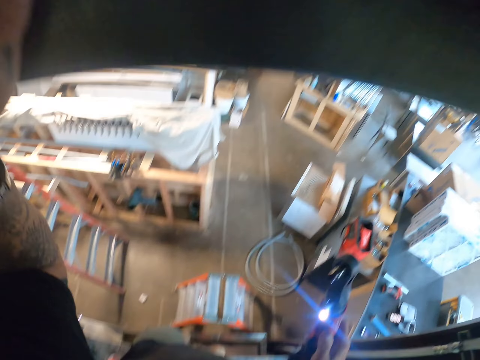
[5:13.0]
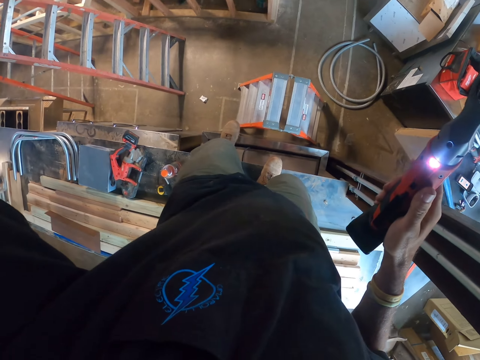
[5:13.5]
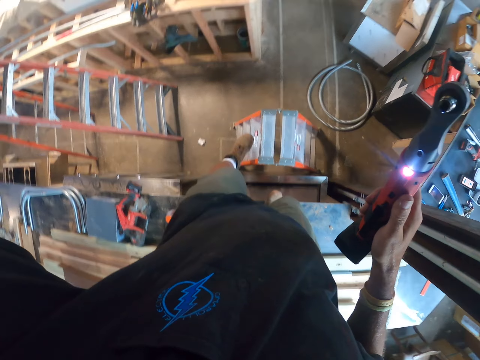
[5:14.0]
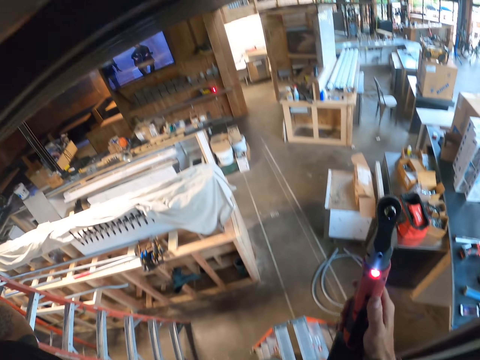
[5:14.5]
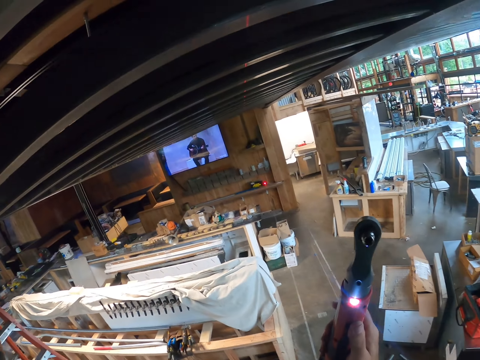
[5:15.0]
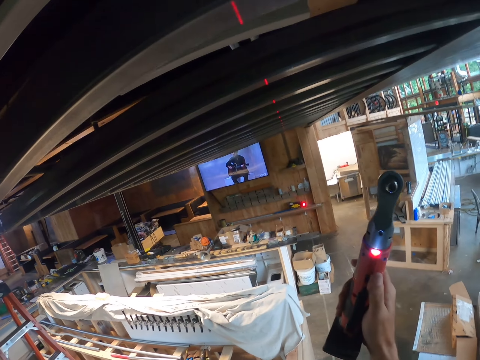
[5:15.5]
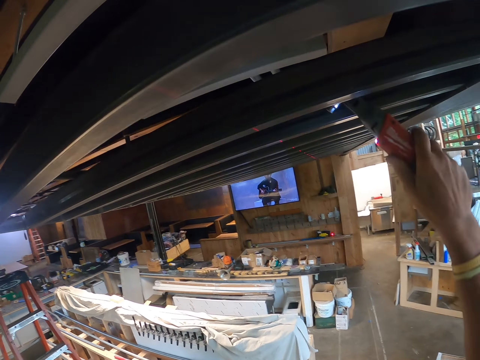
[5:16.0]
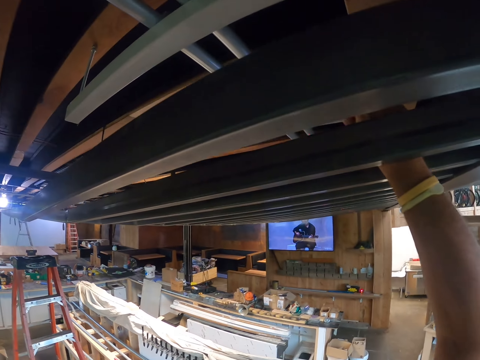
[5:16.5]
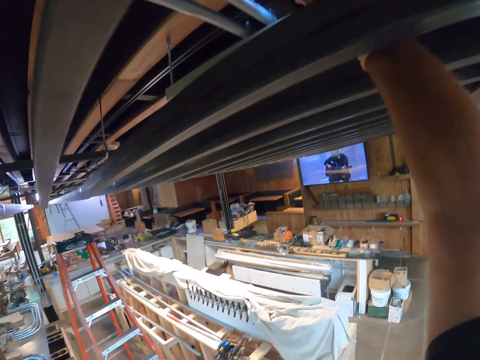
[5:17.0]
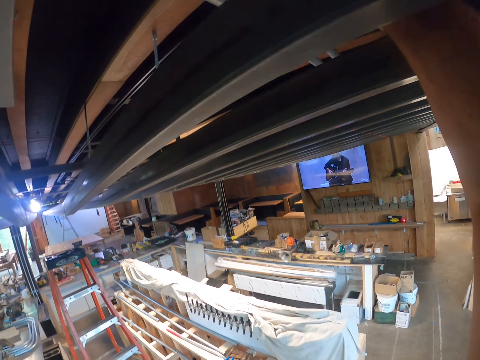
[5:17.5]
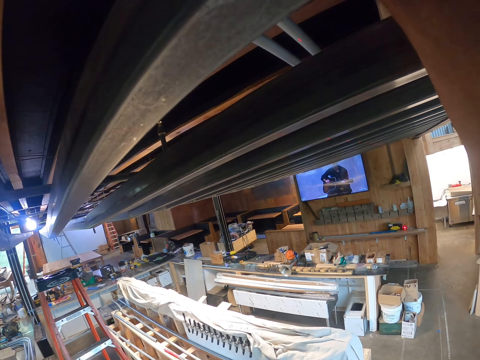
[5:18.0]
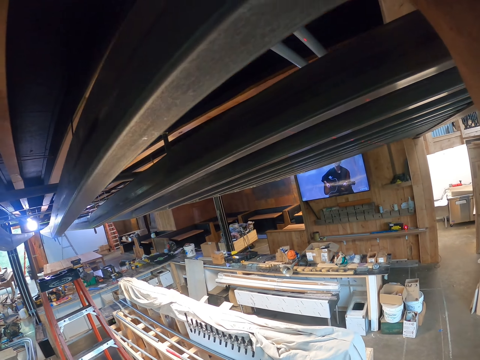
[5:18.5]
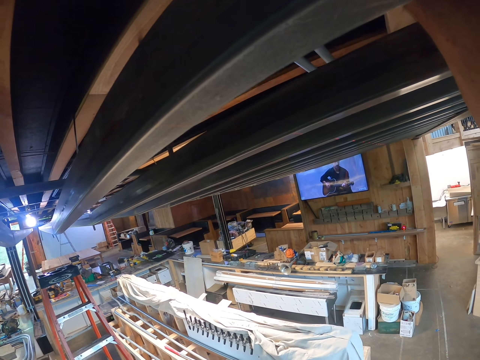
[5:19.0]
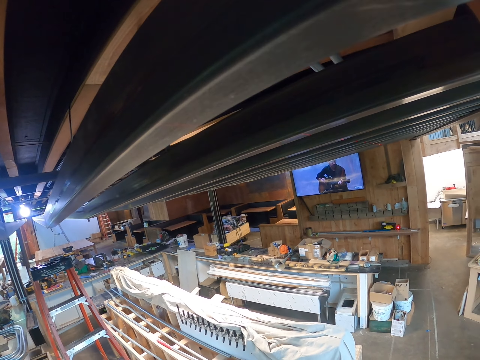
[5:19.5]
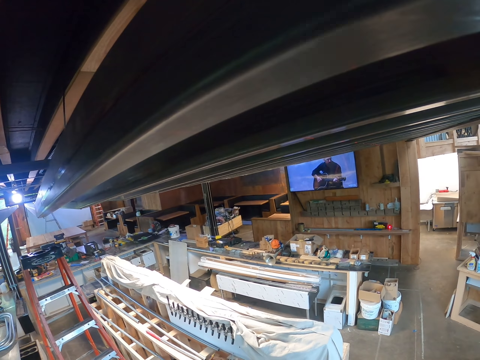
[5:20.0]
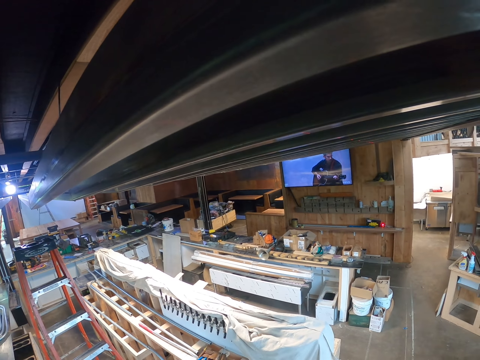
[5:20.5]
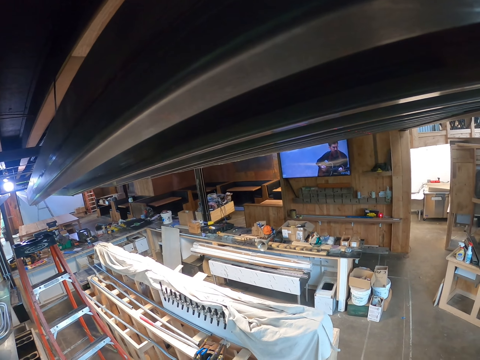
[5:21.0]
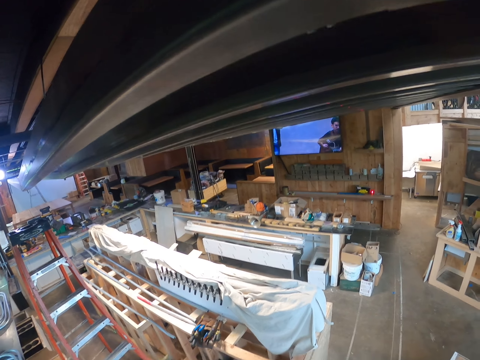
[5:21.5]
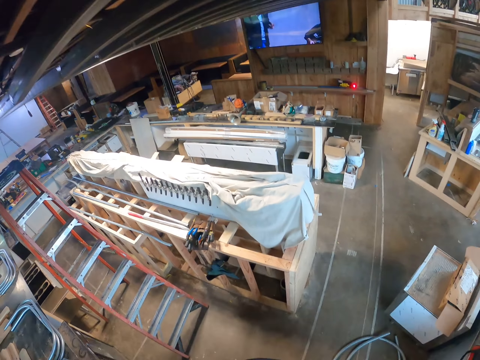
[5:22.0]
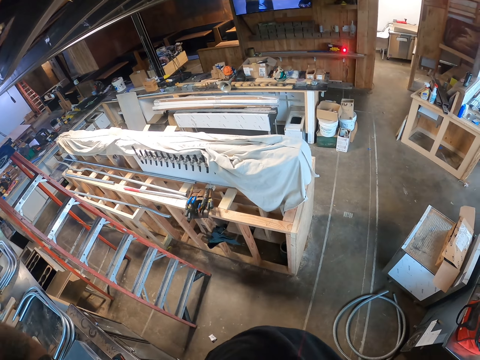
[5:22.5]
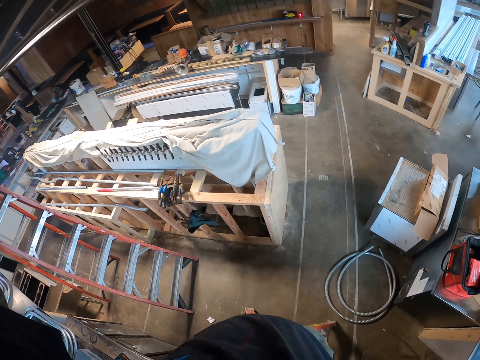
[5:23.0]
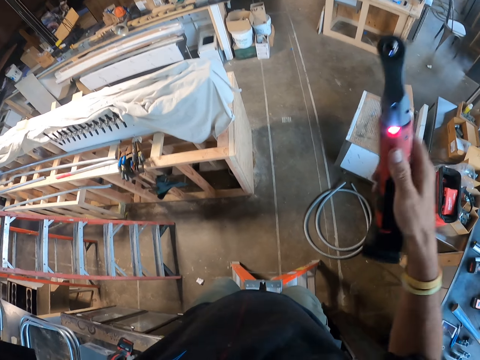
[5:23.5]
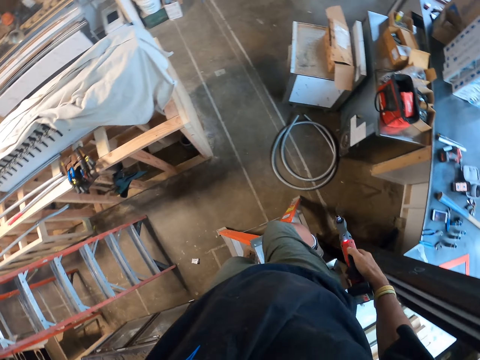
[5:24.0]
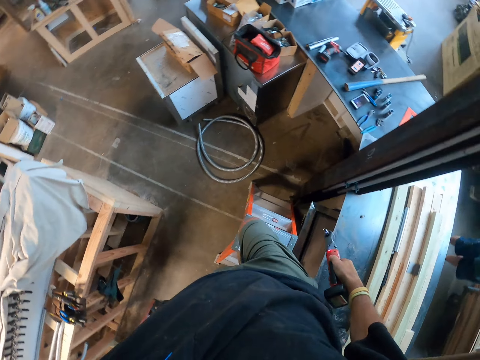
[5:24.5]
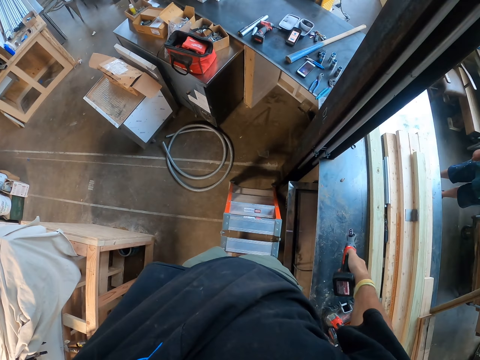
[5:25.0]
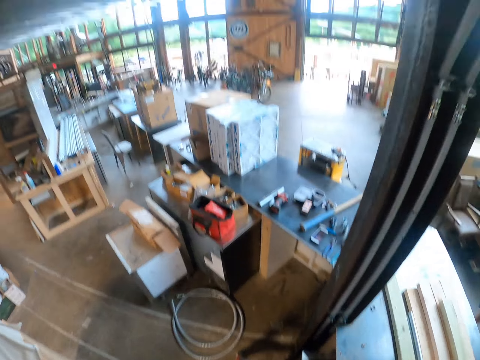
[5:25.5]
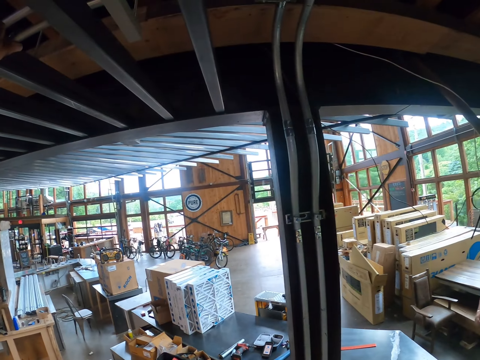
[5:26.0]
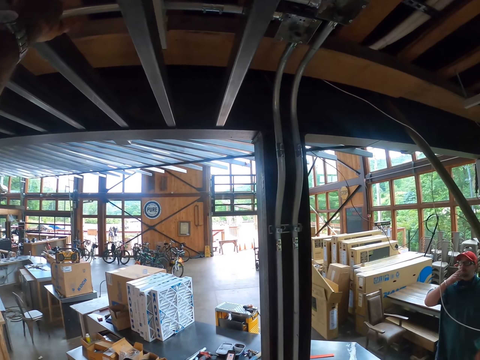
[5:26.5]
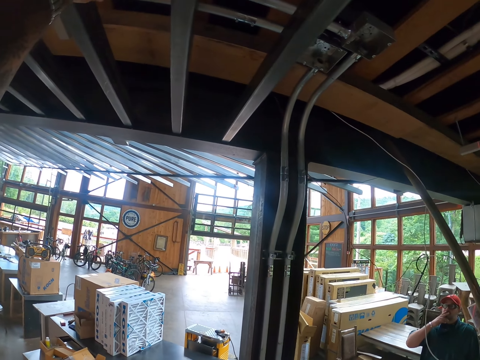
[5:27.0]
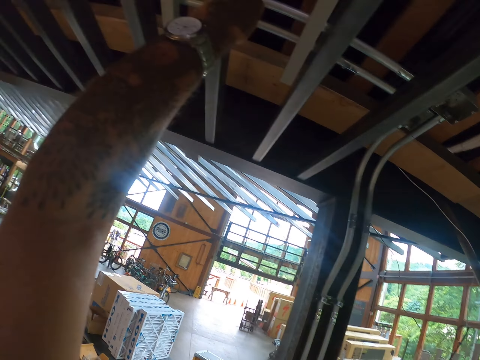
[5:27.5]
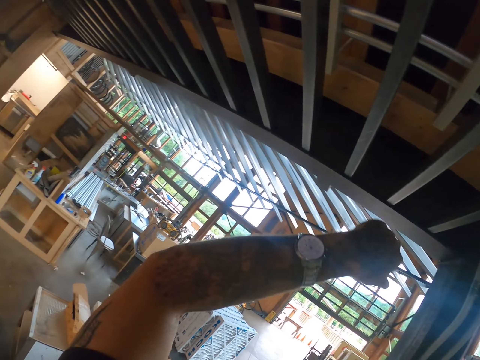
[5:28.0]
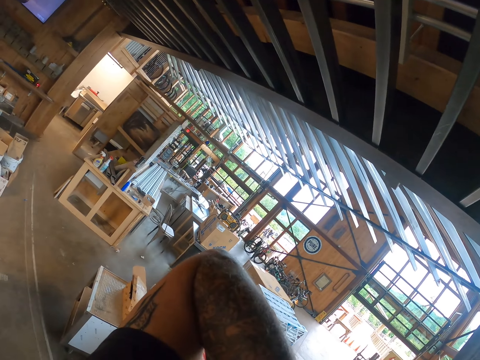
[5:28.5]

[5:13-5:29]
The camera wearer drives a screw with the screwdriver machine. They climb down the ladder. A man stands in the warehouse.

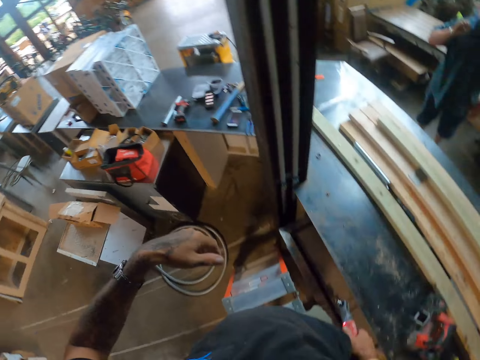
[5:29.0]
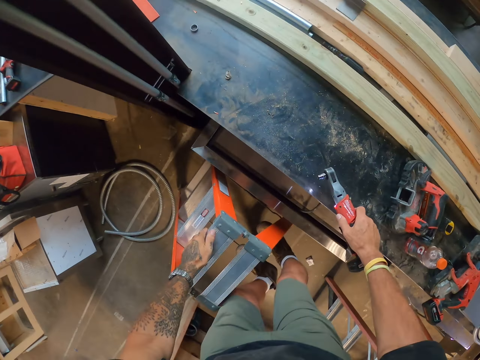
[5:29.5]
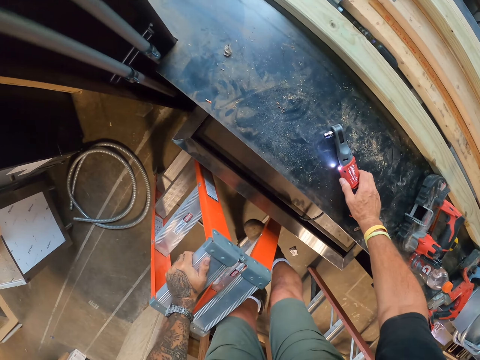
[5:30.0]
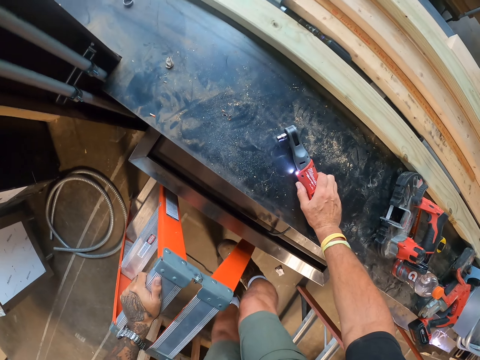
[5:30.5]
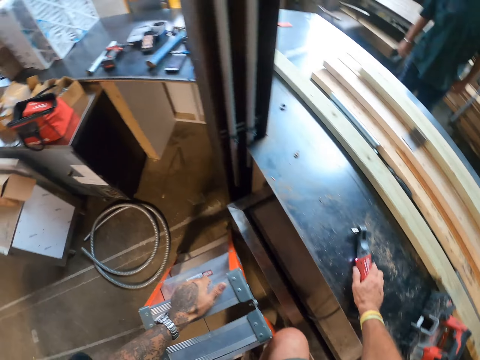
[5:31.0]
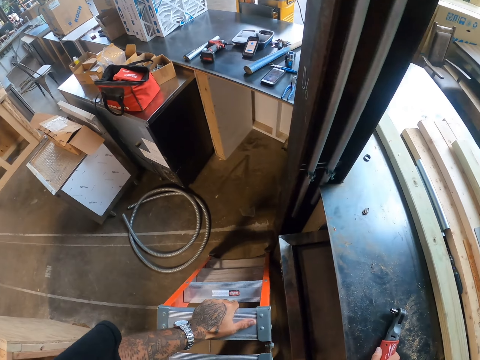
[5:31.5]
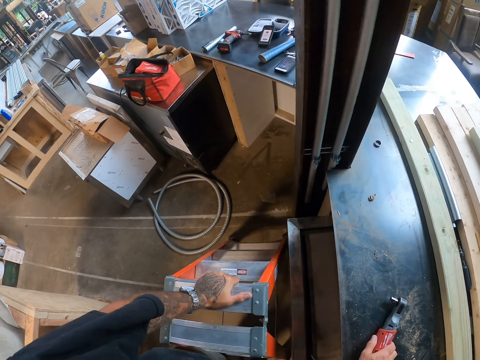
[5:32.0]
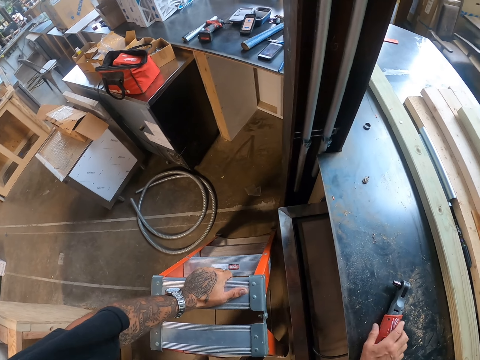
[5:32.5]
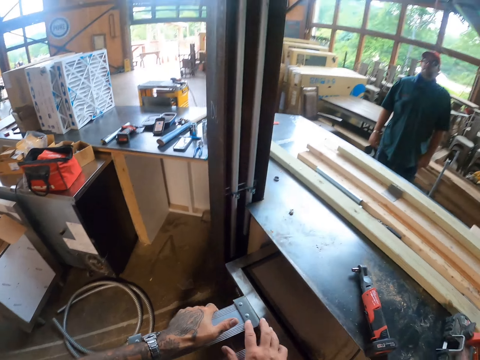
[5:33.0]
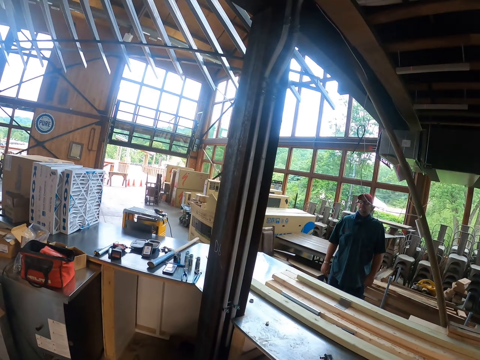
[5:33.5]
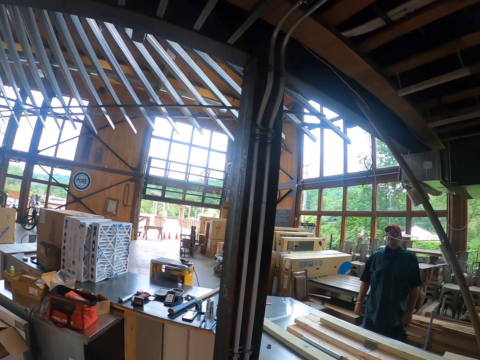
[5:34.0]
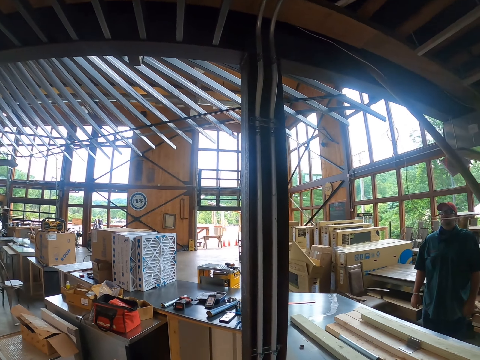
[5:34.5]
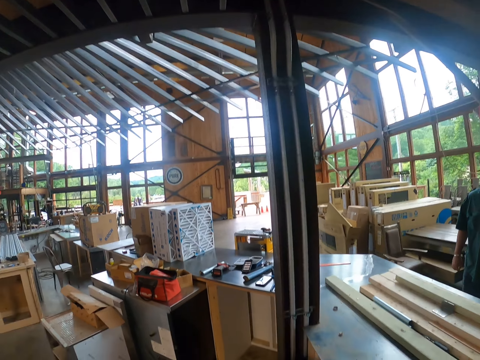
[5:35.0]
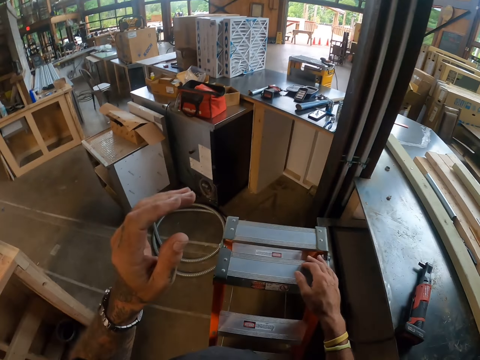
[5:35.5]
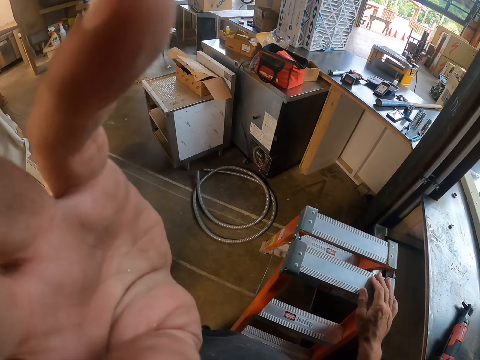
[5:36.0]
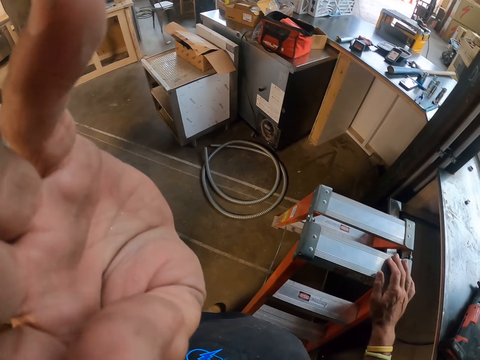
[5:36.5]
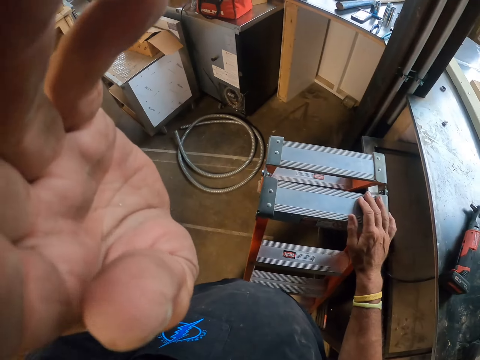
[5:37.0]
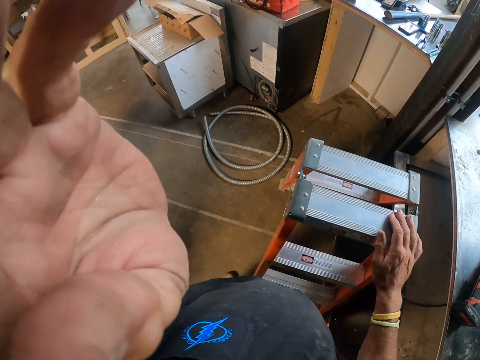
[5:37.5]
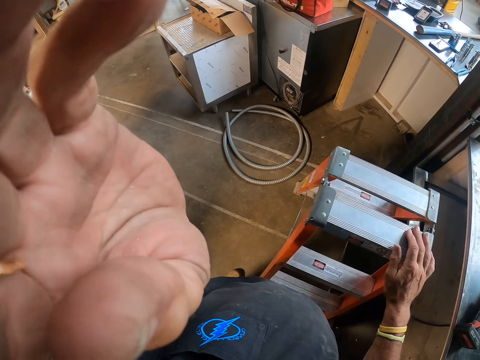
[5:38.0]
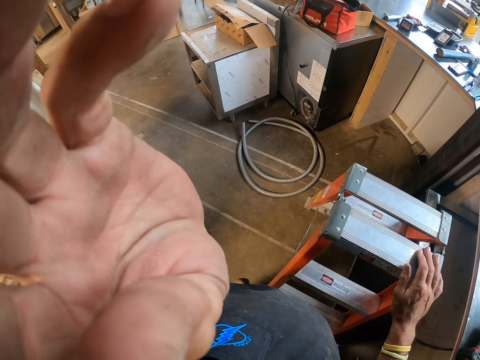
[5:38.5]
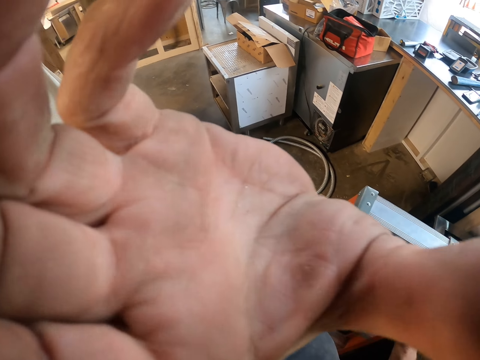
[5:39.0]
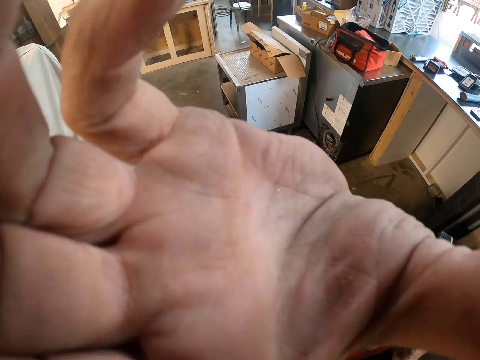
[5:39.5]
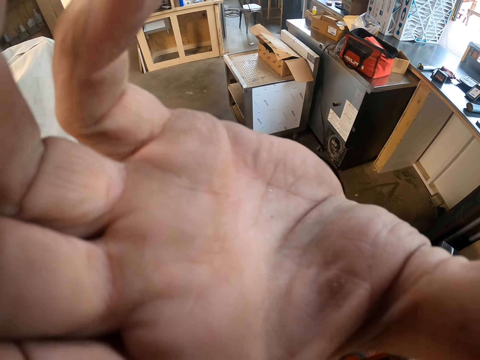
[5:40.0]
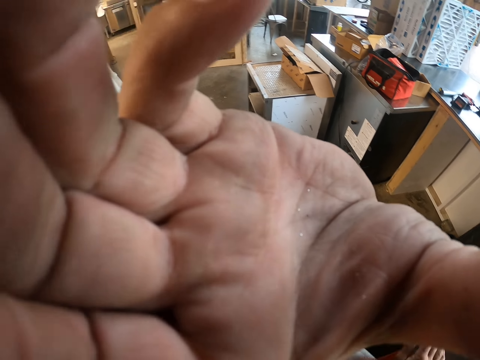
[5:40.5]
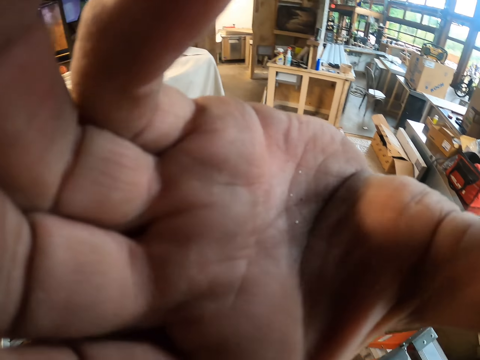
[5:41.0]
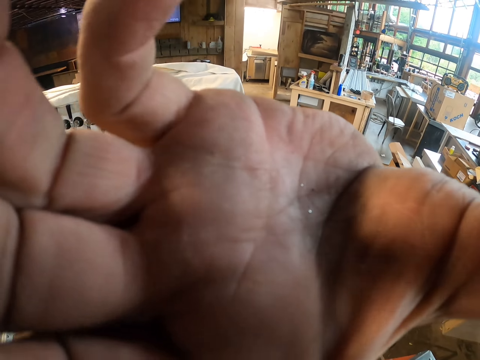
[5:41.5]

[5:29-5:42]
The camera wearer puts the screwdriver machine on the surface. They put the pipe cutter down. They climb down the ladder. A man stands in the warehouse. The camera wearer adjusts the camera.
